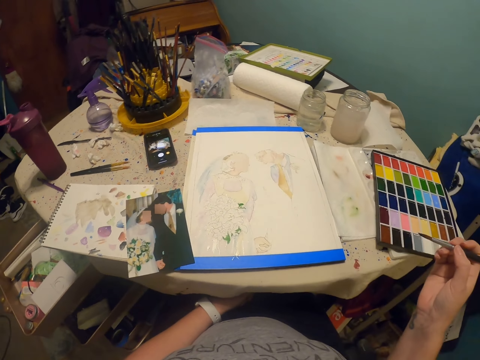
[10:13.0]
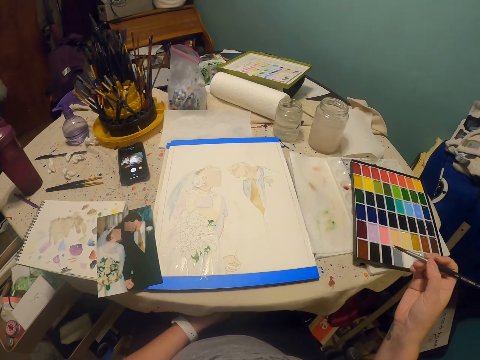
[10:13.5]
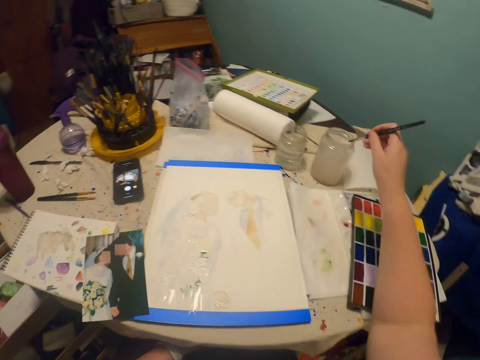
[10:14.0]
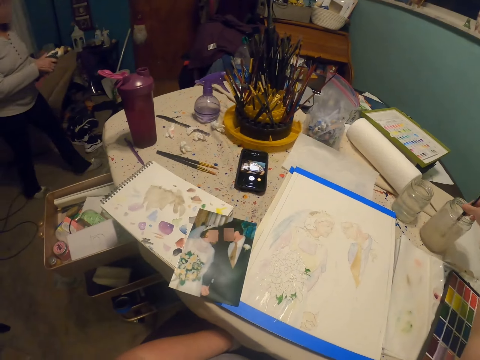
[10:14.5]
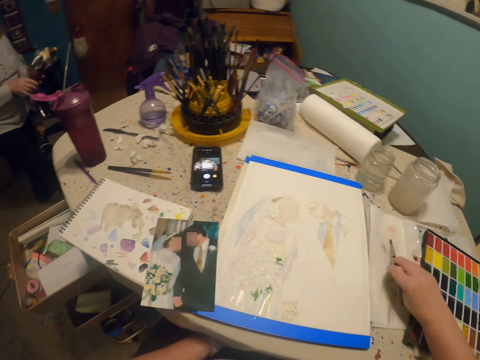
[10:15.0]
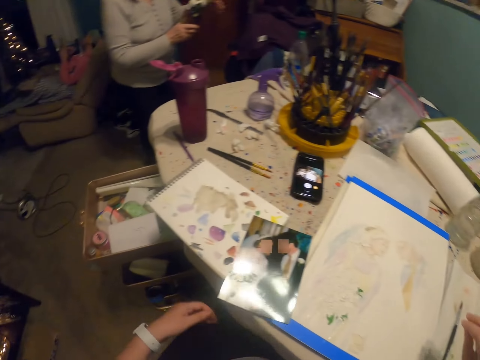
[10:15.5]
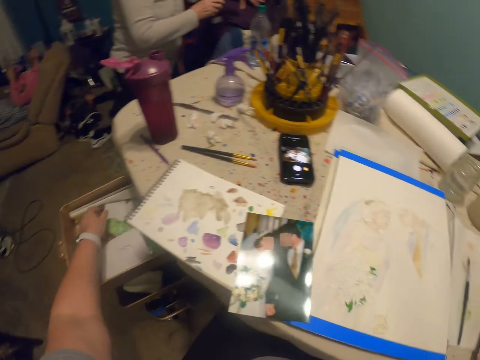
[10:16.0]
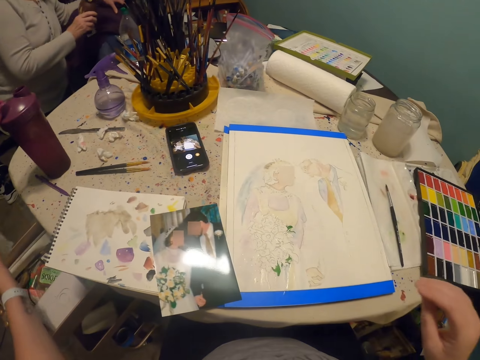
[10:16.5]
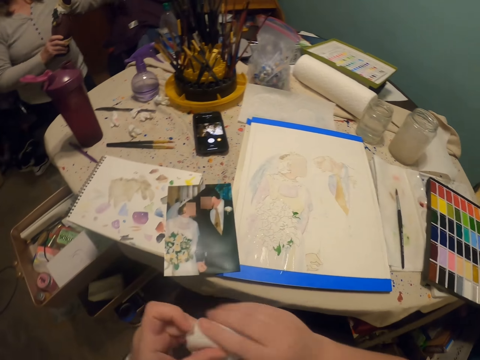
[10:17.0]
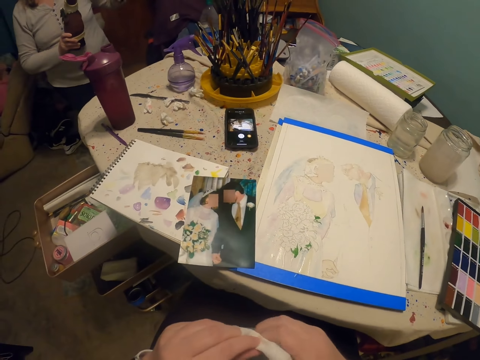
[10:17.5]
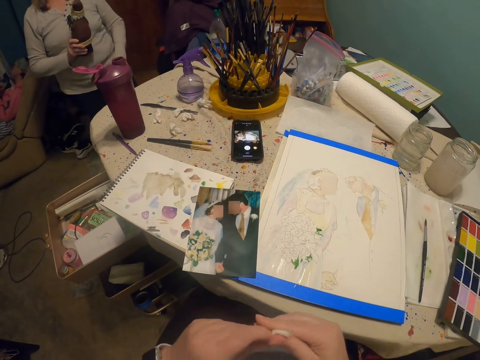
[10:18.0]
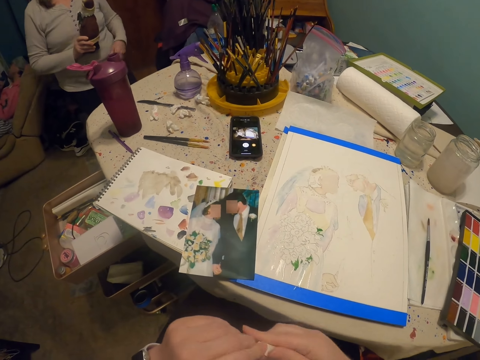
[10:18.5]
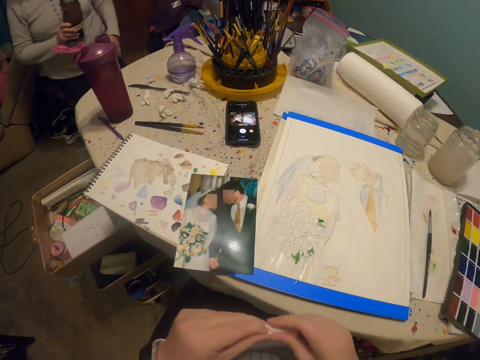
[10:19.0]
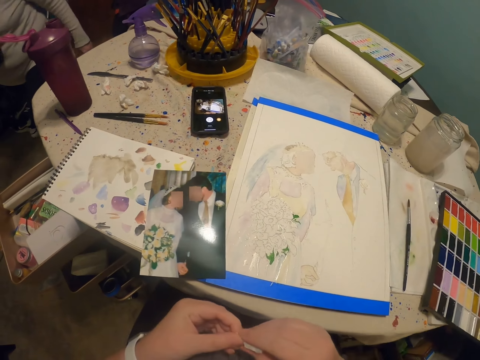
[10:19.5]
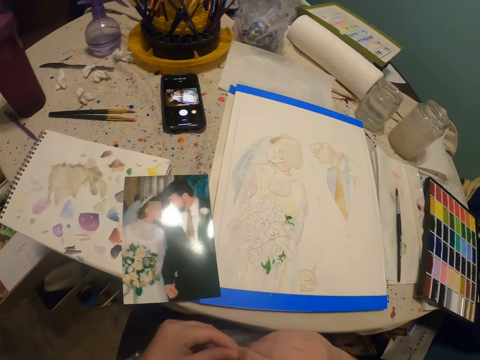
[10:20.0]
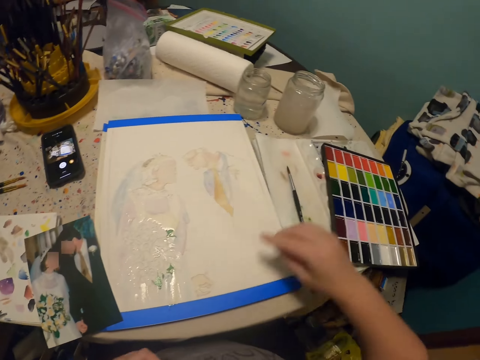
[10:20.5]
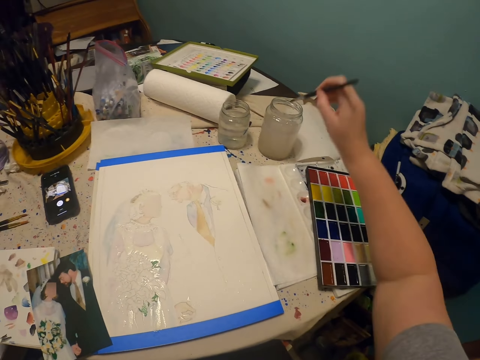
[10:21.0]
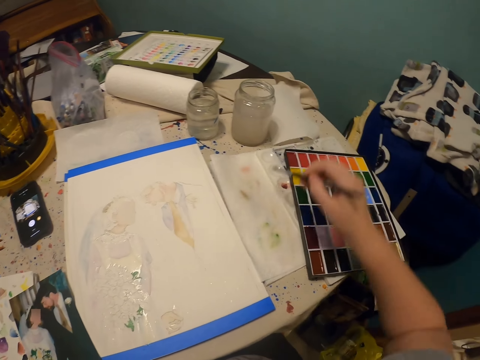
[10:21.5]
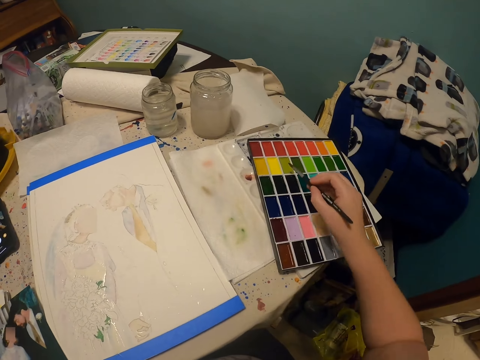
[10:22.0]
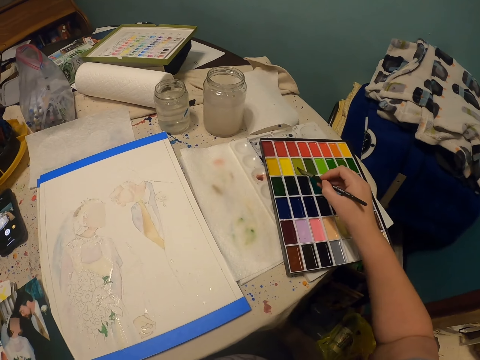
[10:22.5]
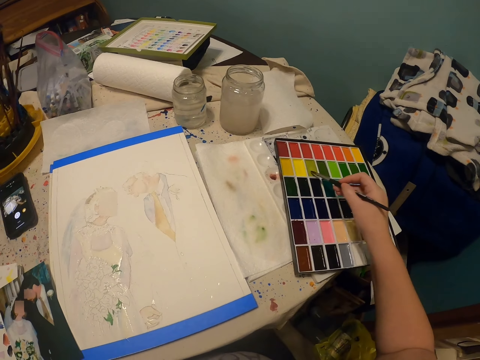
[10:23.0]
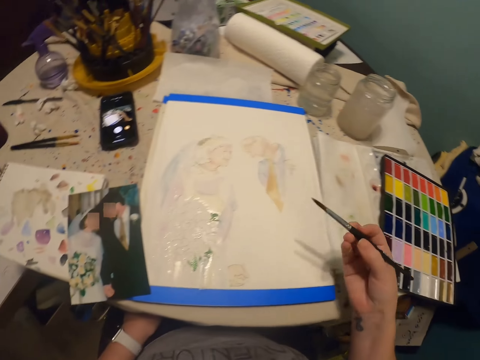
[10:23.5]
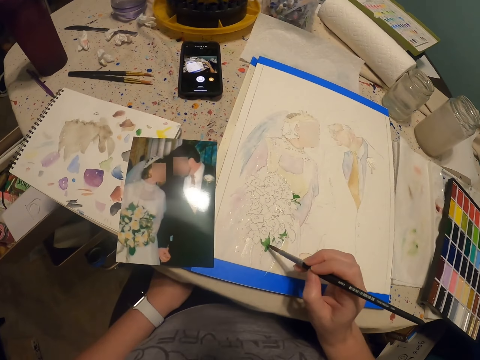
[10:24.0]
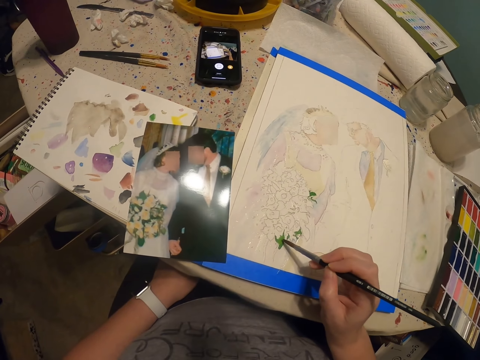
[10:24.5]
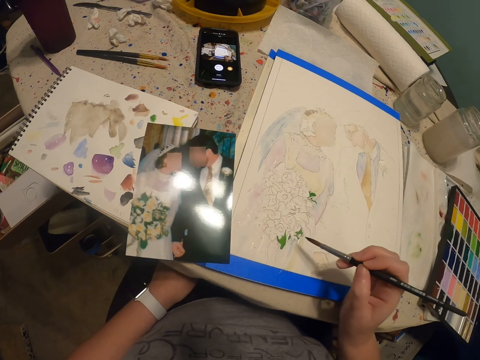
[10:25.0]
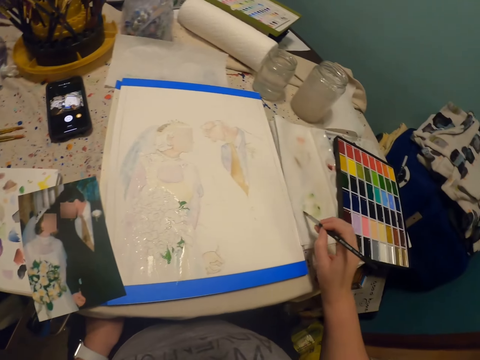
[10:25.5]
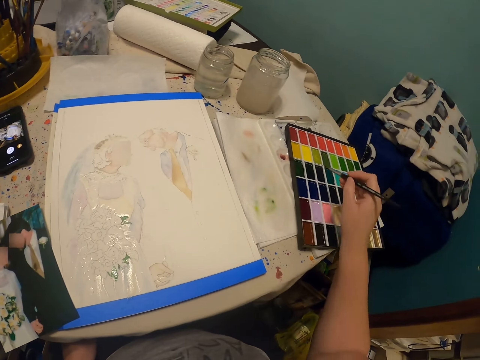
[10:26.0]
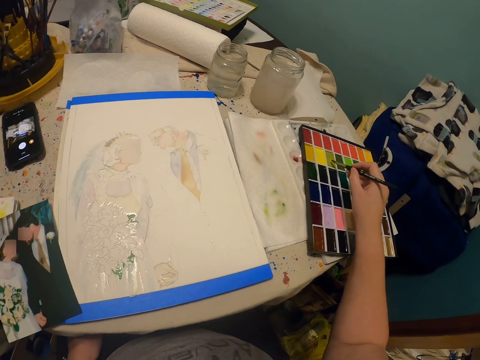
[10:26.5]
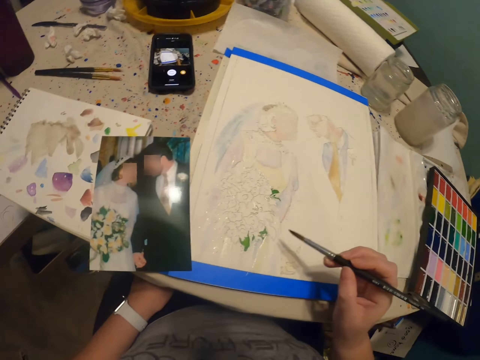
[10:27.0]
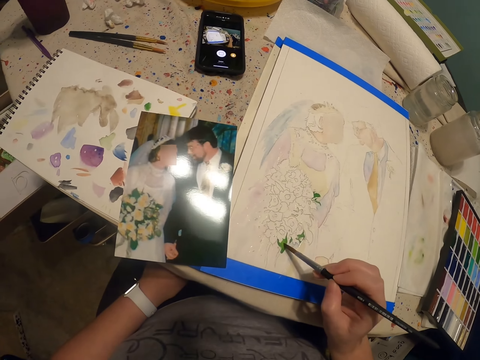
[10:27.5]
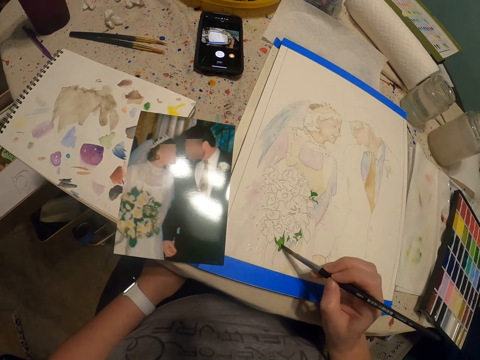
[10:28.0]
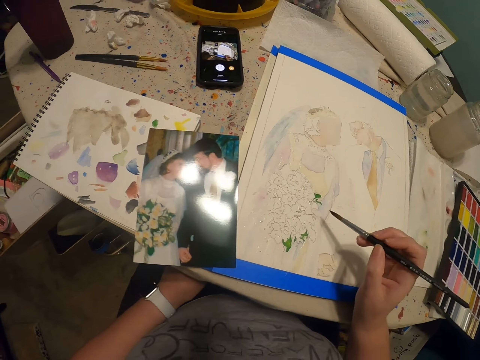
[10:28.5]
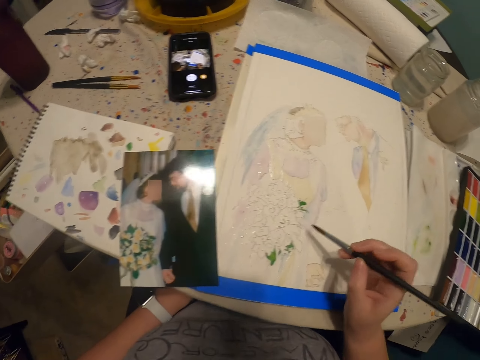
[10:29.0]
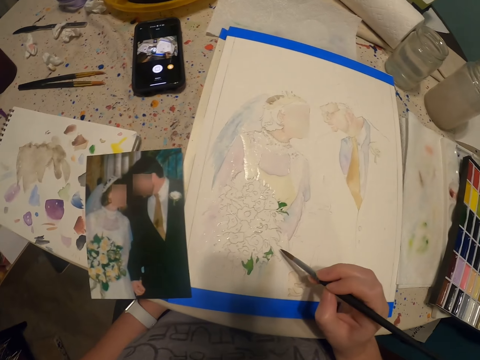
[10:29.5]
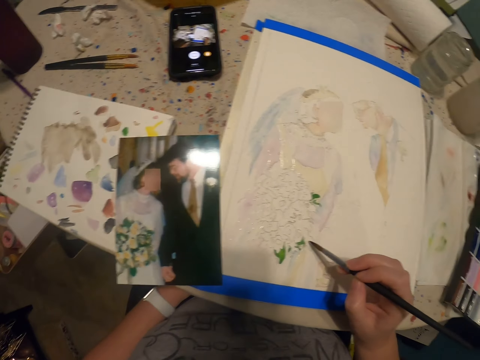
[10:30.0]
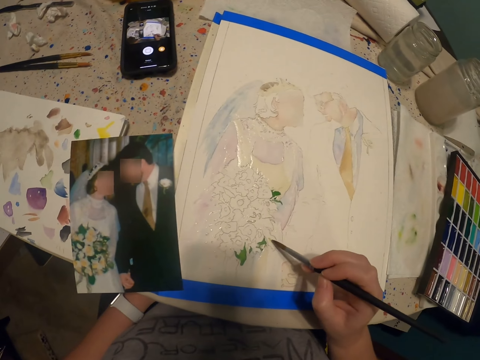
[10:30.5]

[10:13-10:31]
The camera wearer puts the paint brush in a glass of water or bottle of paint. He puts the paint brush on the table. He picks up something with his left hand. He takes the paint brush on the table. He dips the paint brush in the glass of water. He puts the paint brush in a paint palette. He rubs the paint brush on the paint palette. He paints a drawing with the paint brush. He rubs the paint brush on the piece of paper. He rubs the paint brush on the paint palette. He puts the paint brush in the paint palette. He paints the drawing with the paint brush.

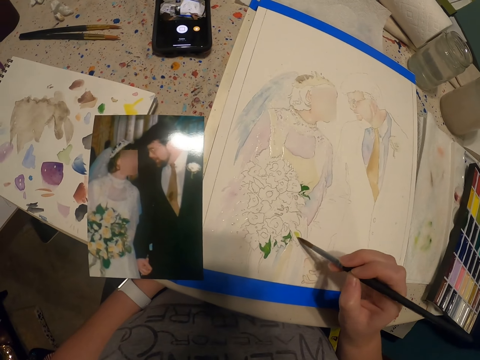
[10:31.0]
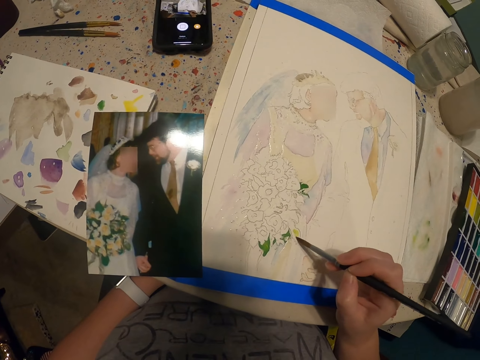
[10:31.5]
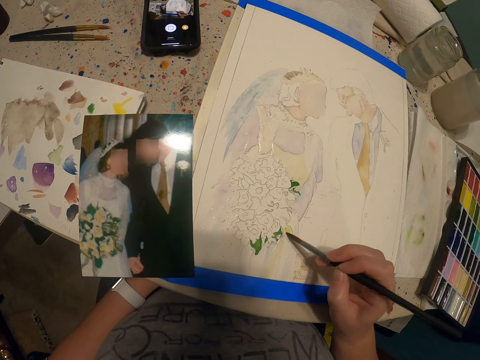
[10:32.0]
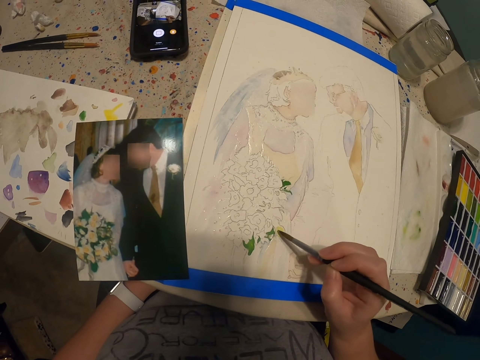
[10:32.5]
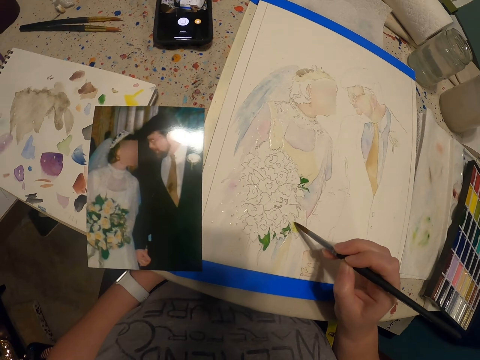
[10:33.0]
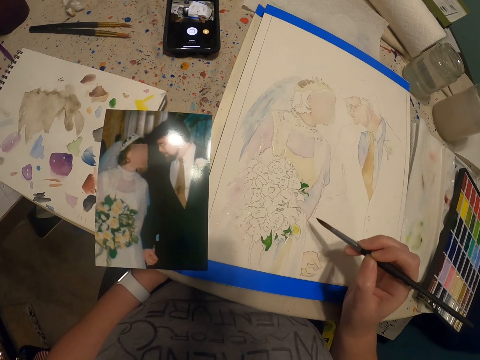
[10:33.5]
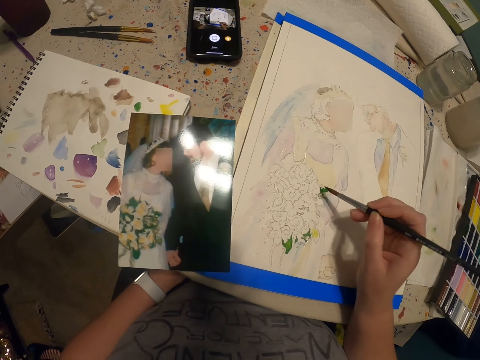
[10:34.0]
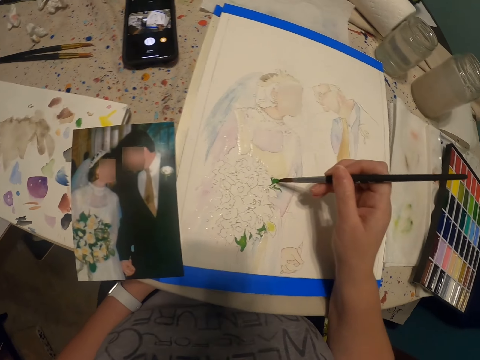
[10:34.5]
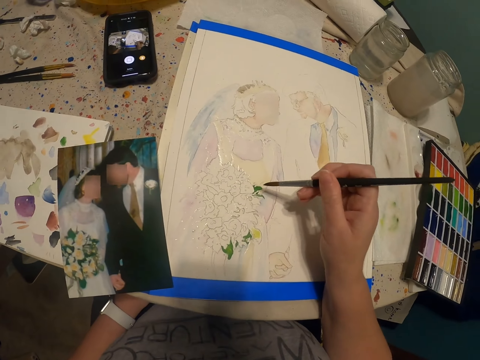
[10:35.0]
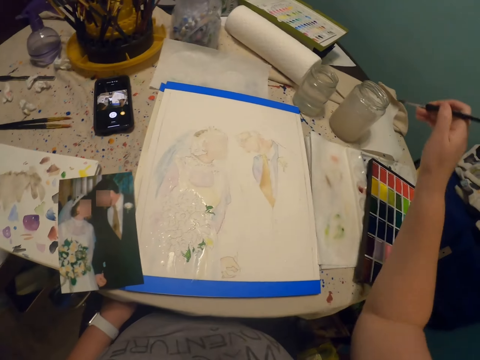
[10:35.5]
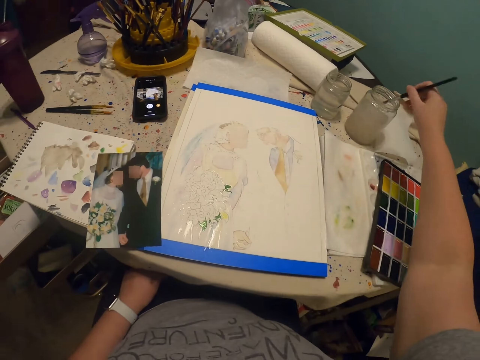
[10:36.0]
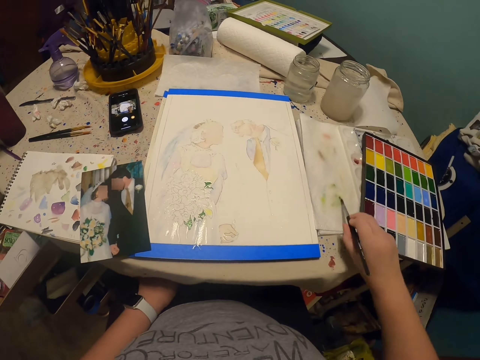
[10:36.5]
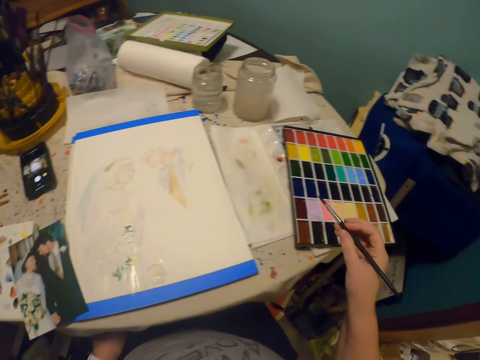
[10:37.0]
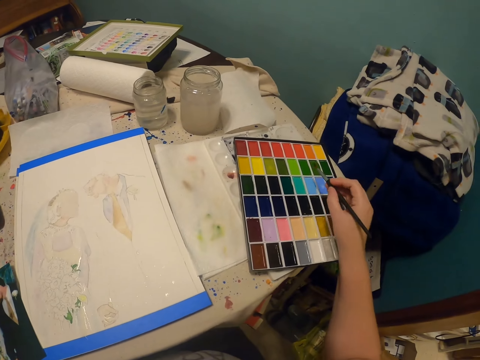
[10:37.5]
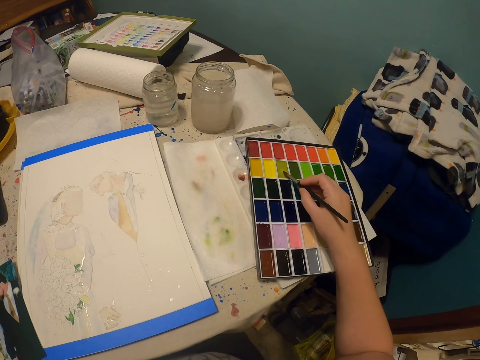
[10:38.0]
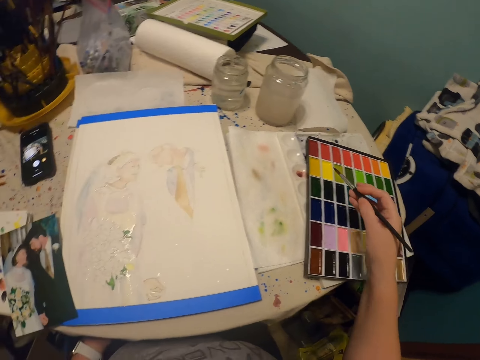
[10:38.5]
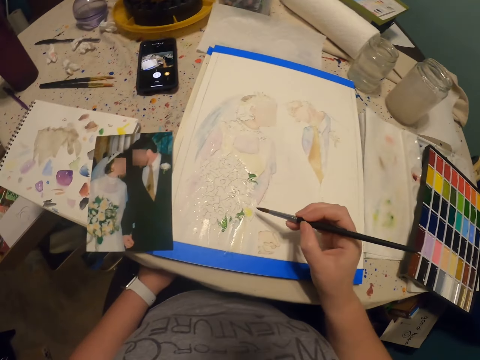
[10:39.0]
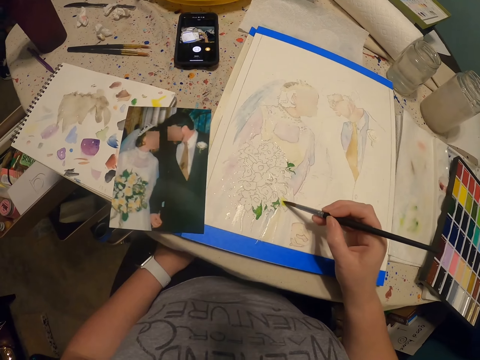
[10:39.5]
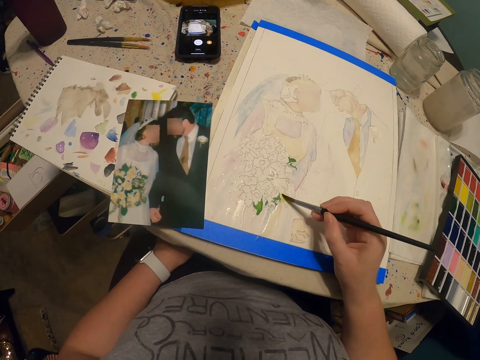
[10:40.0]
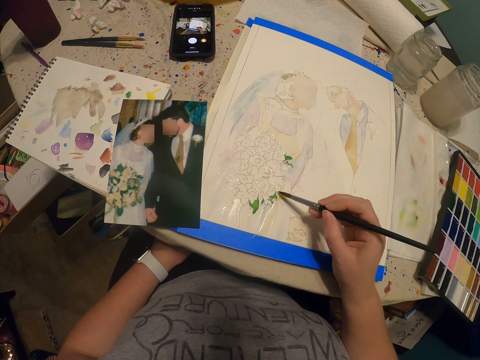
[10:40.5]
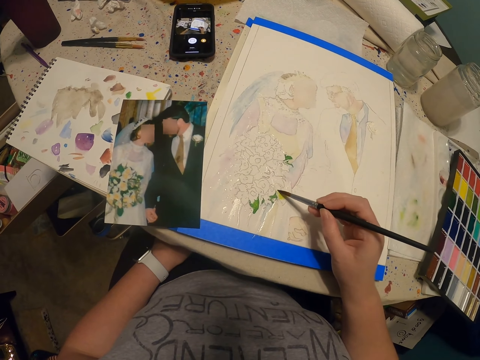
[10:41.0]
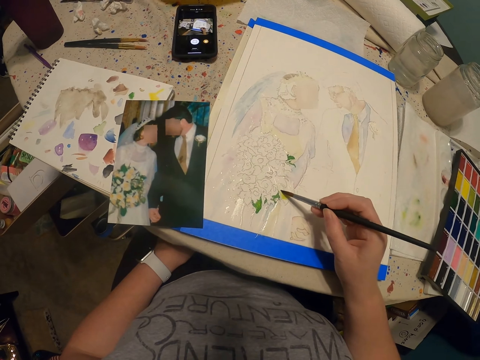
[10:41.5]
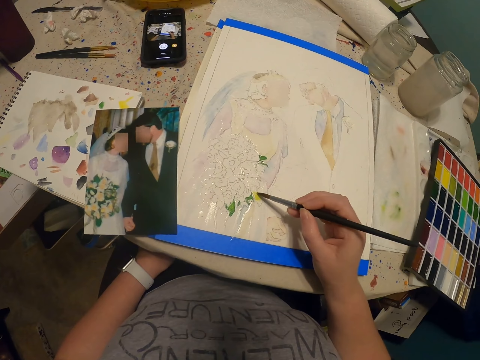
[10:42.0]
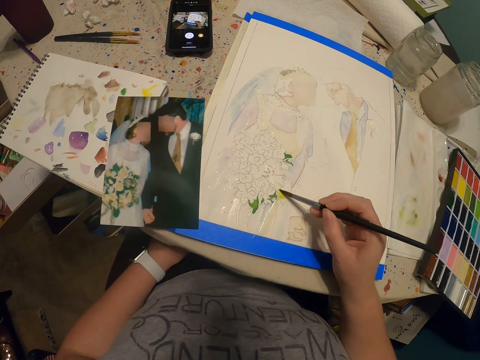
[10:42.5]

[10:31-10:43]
The camera wearer dips the paint brush in a glass of water or bottle of paint. They rub the paint brush on the paint palette. They put the paint brush in the paint palette. They paint a drawing with the paint brush.
